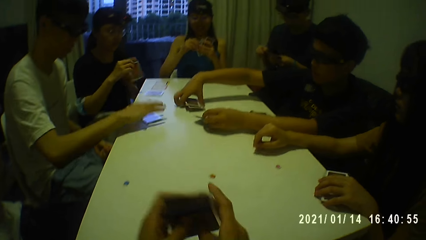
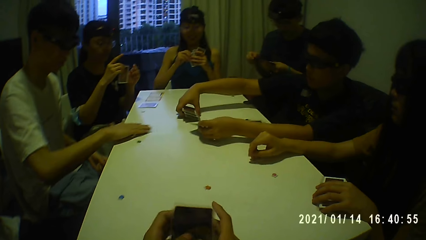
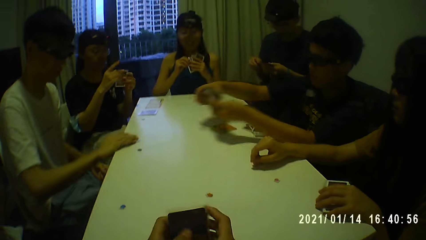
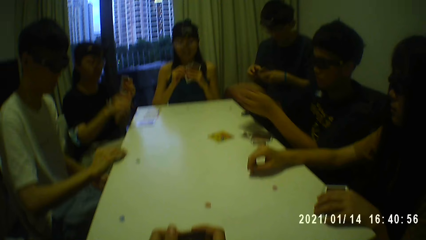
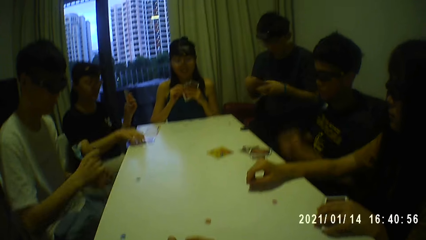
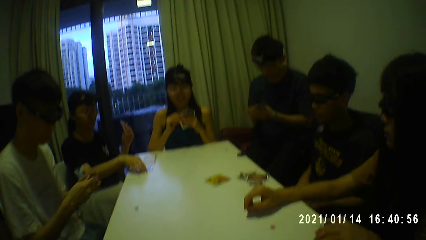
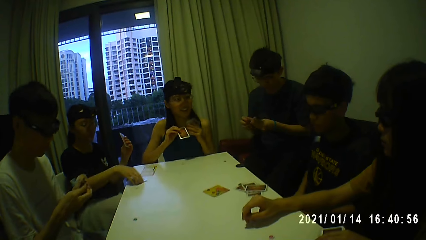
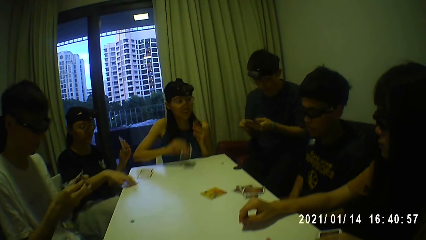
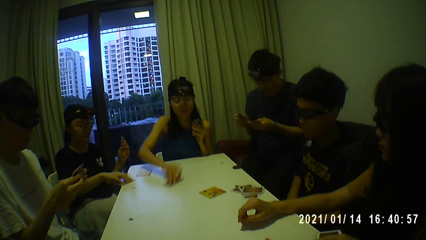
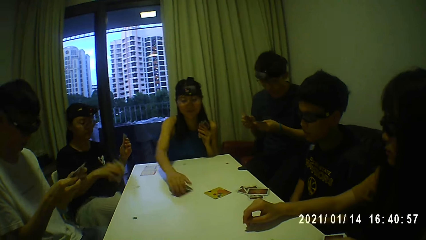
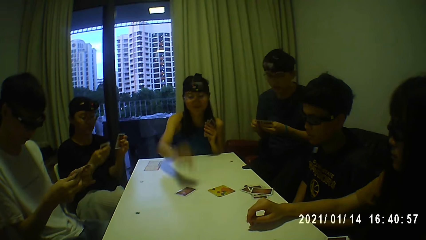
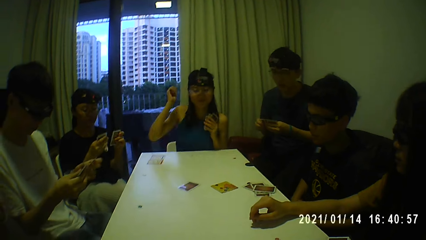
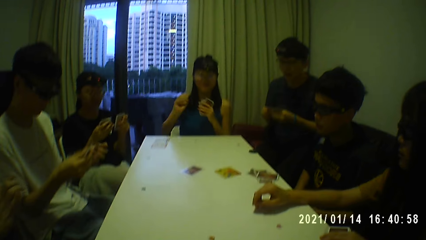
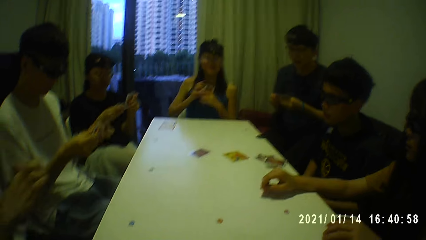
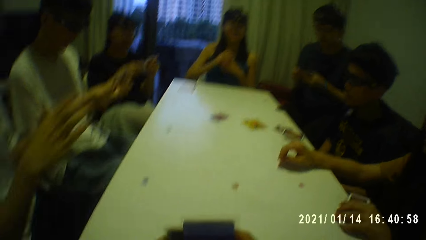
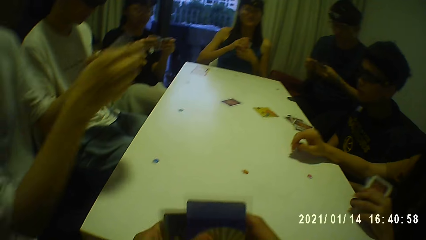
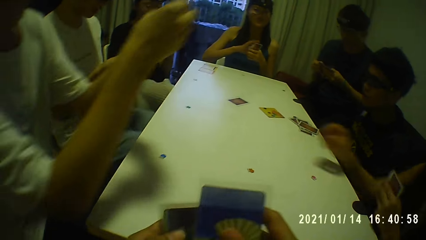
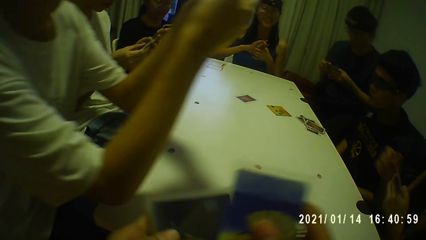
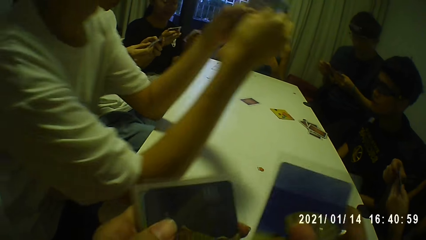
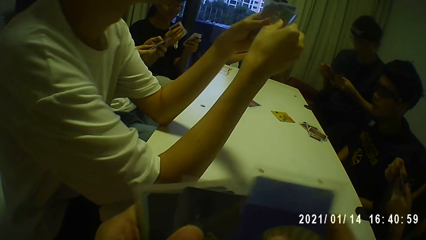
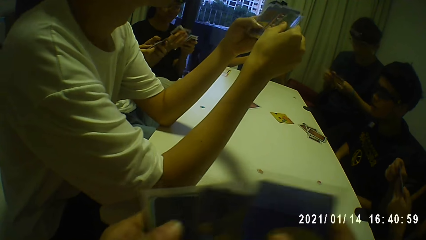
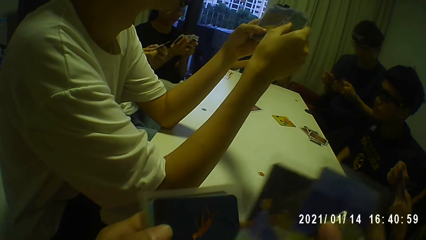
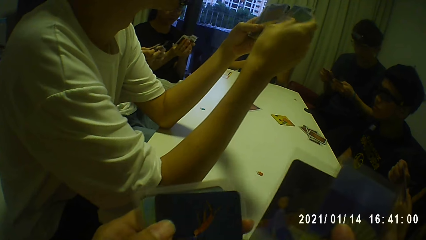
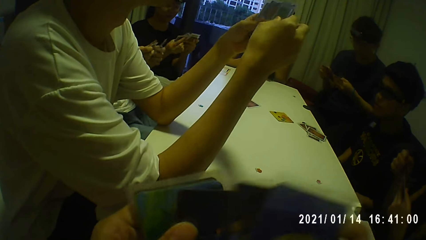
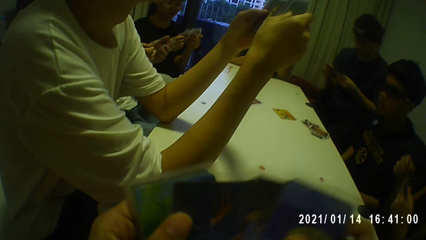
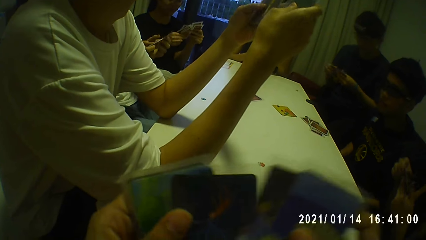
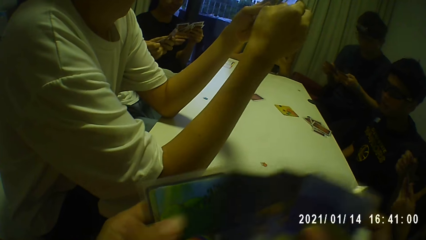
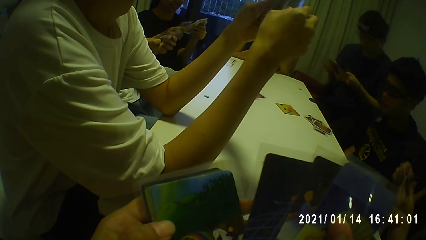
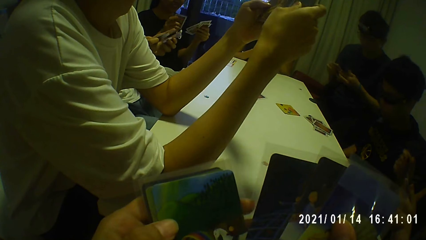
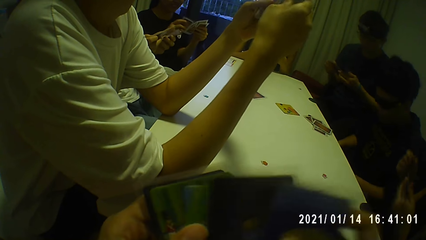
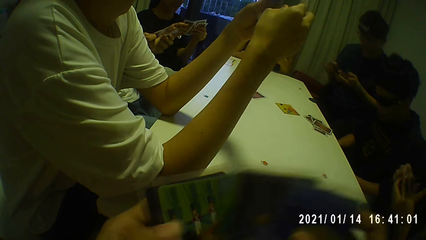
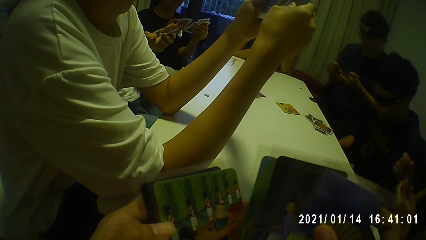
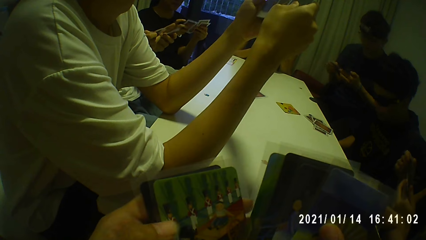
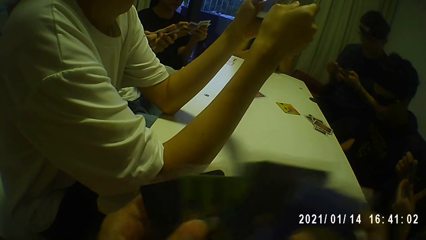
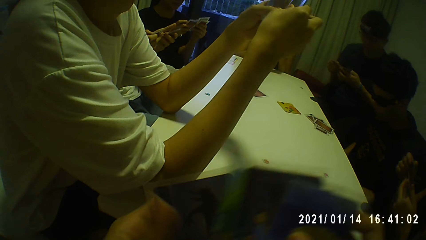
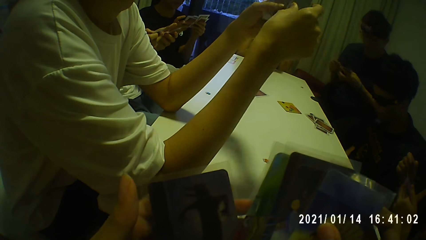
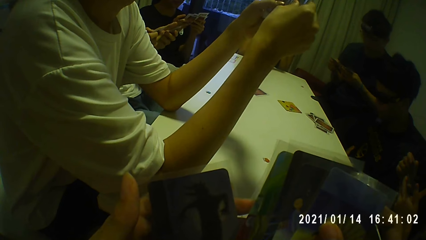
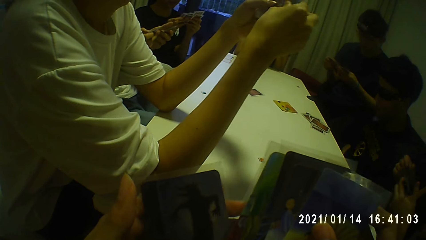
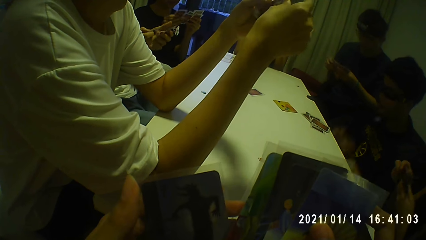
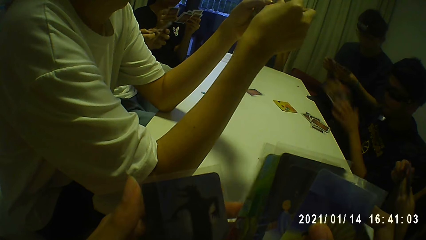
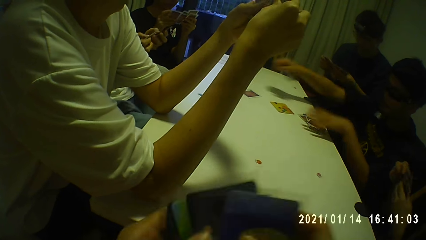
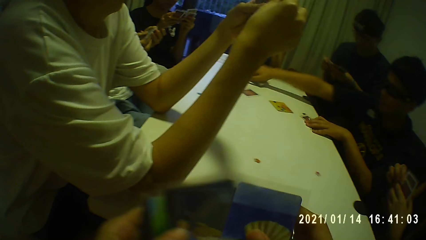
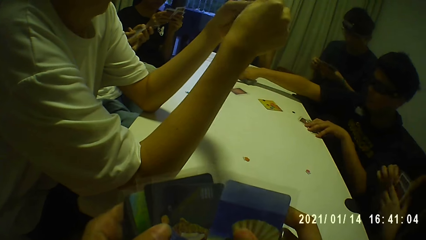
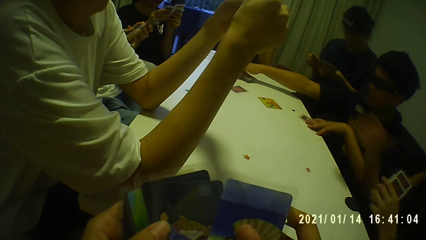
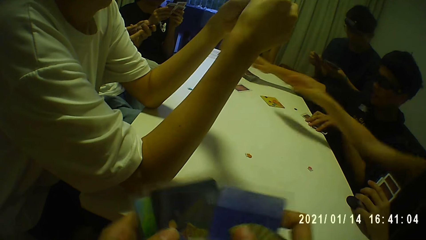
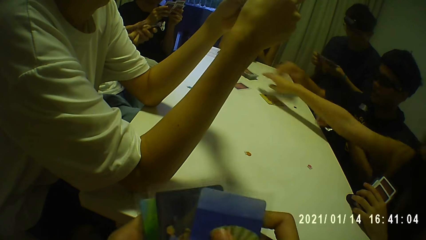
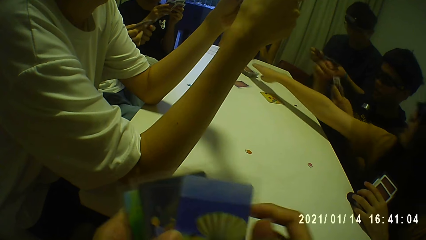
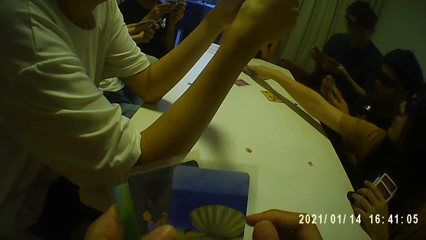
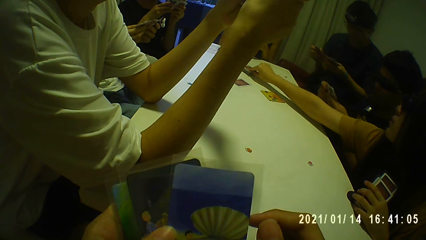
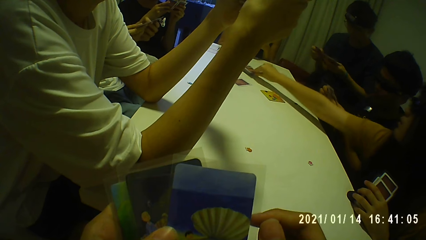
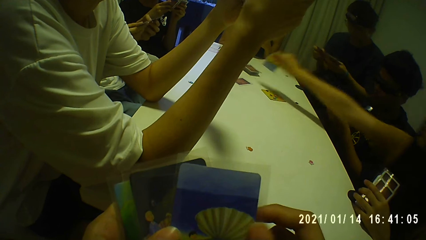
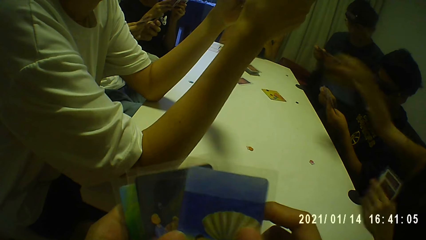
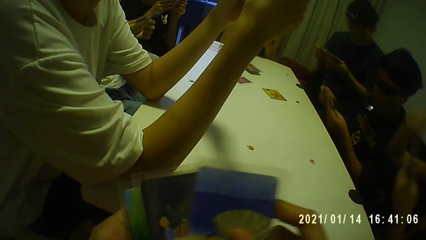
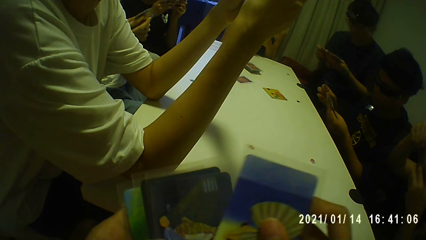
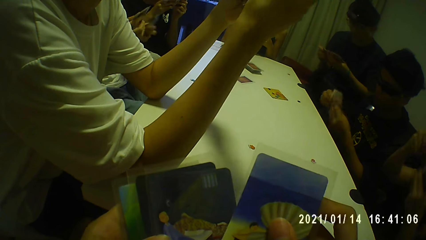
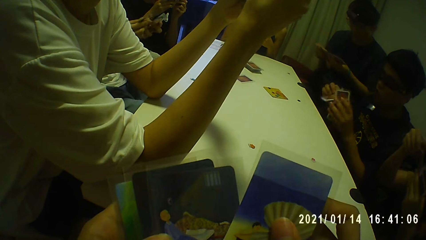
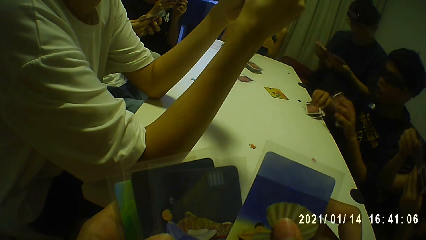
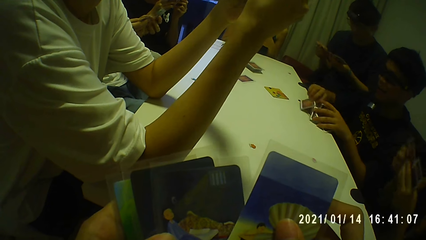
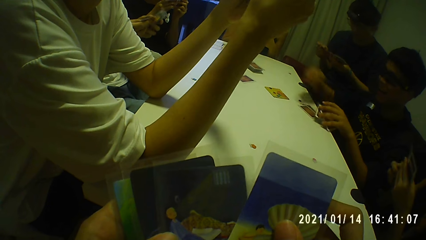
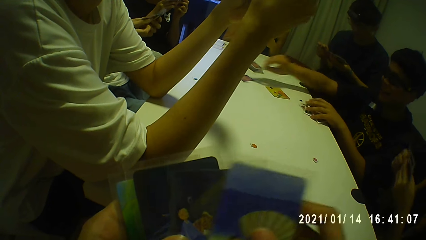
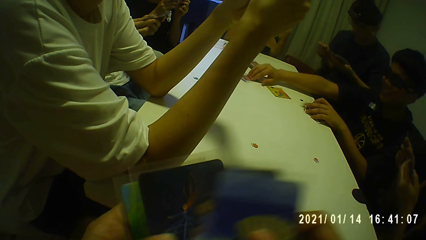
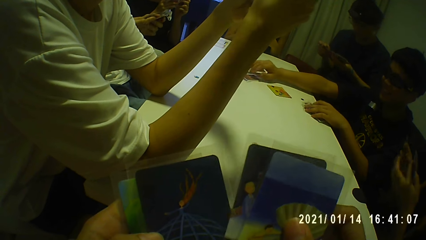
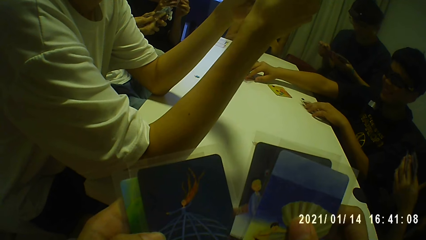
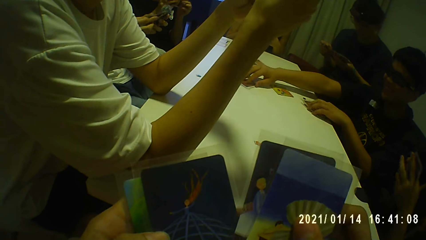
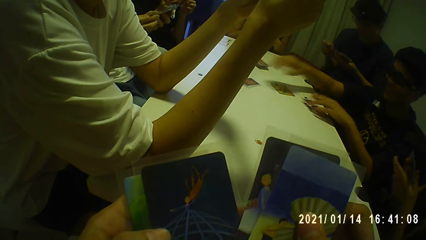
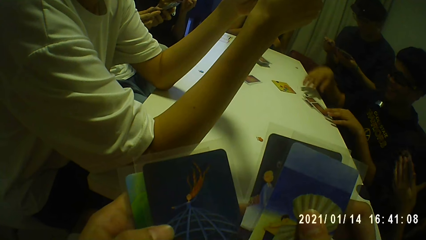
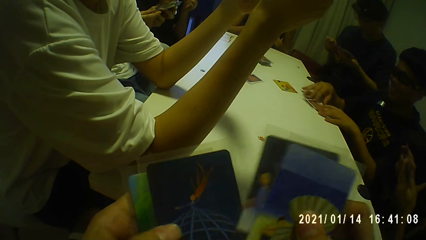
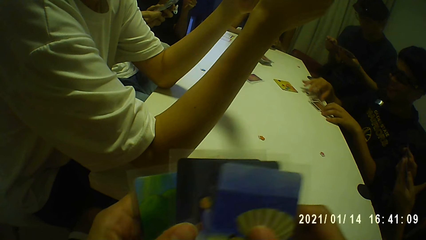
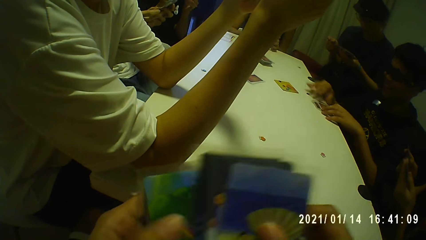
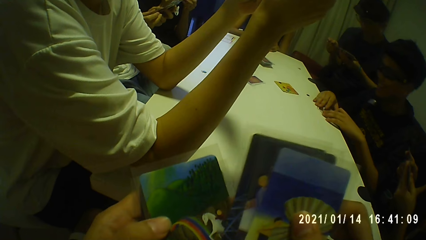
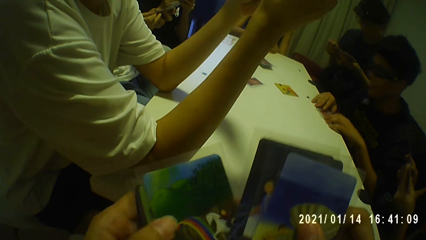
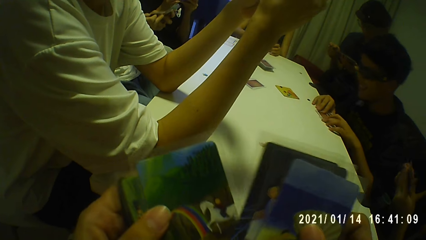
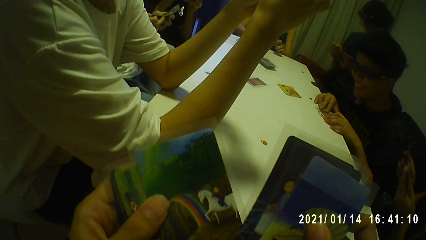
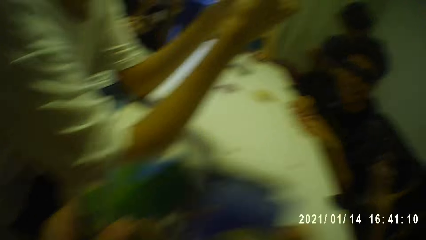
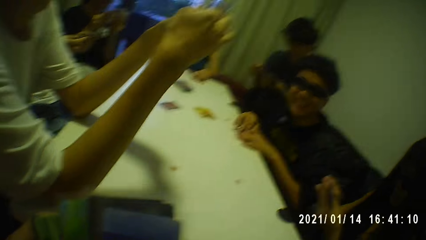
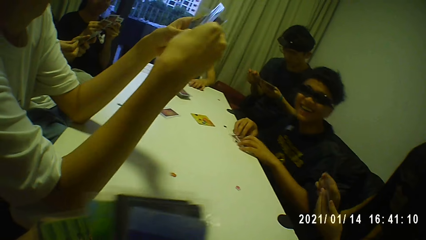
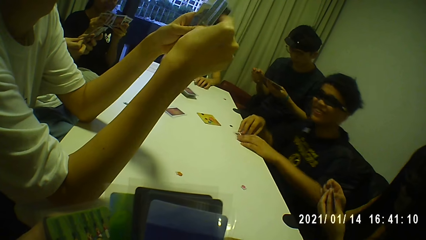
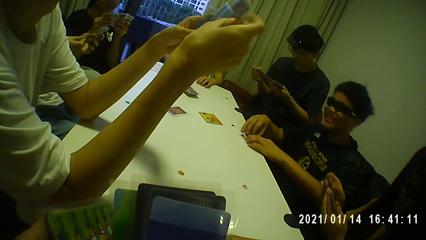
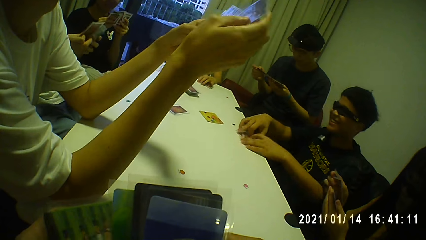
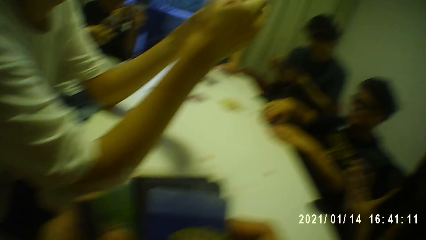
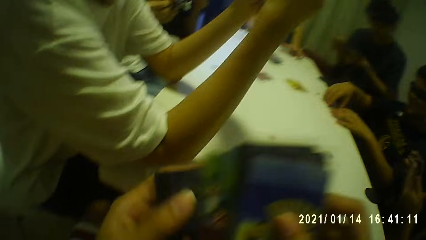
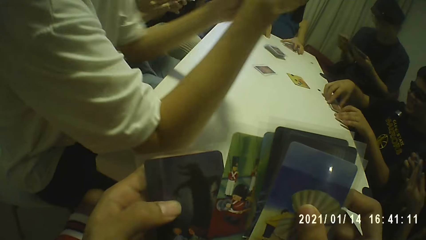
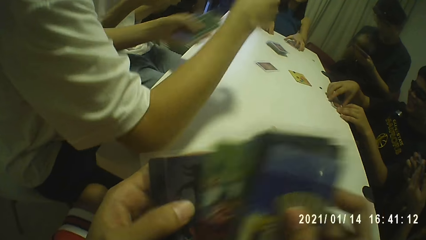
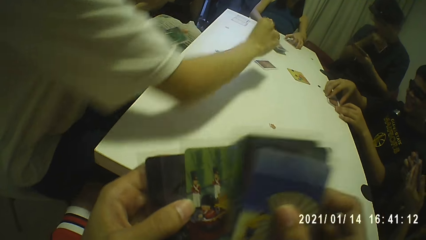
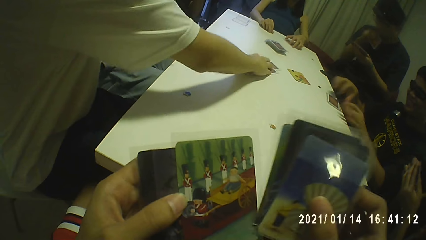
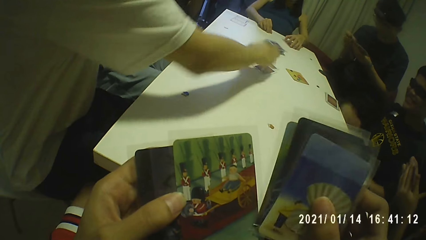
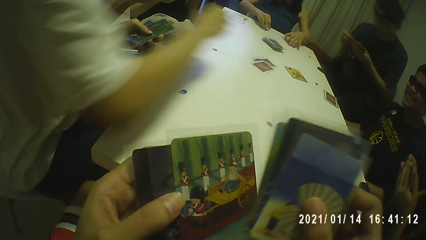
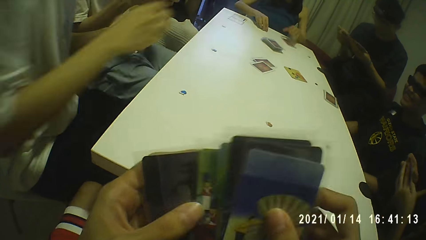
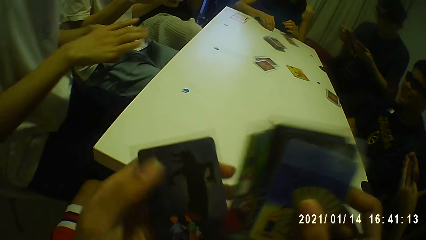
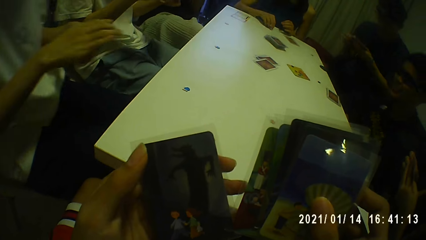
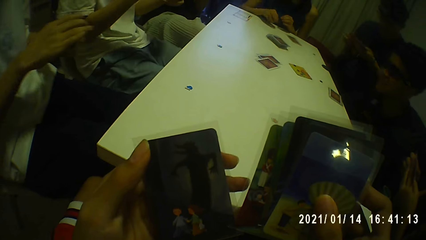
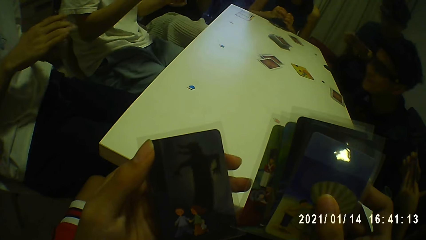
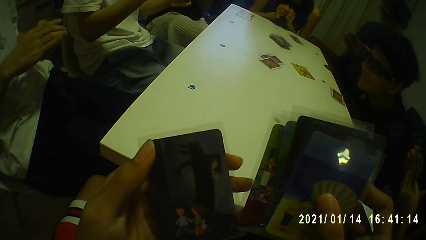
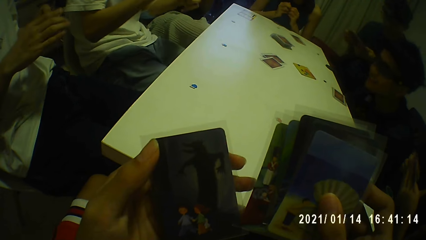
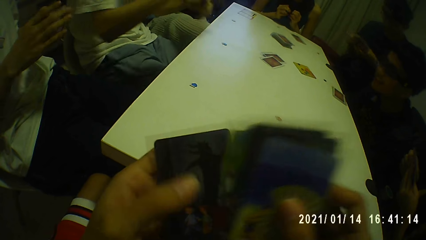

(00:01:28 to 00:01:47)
A person puts the card on the table. The camera wearer examines the cards in his hands. He shuffles the cards.
